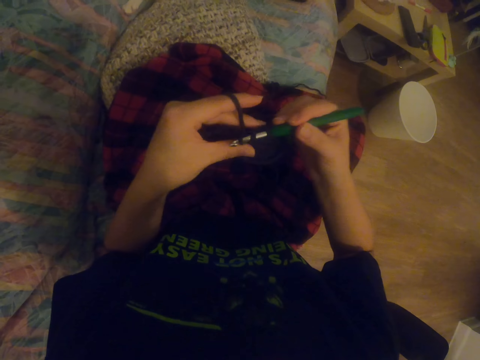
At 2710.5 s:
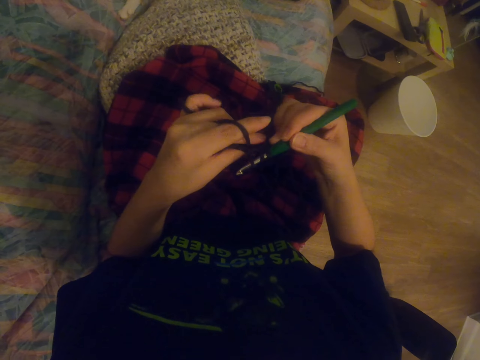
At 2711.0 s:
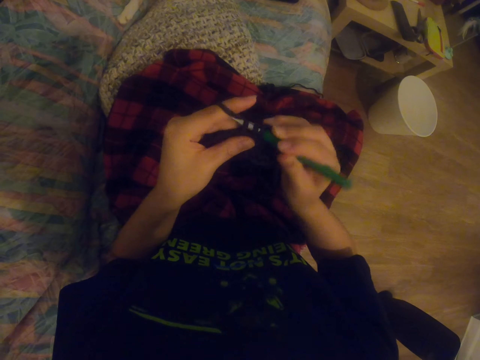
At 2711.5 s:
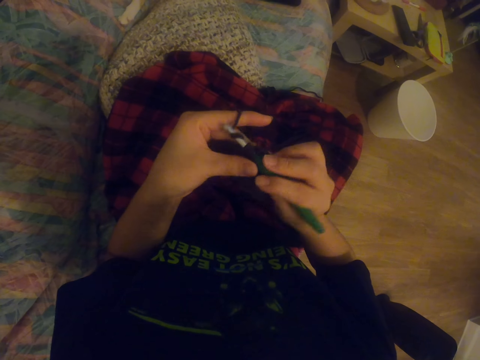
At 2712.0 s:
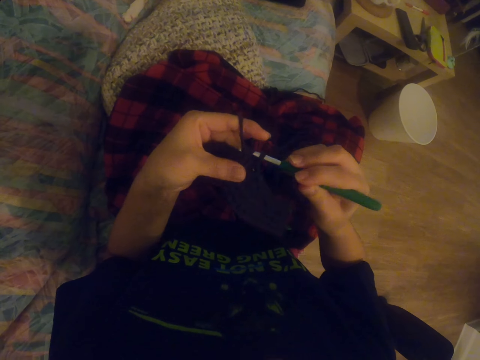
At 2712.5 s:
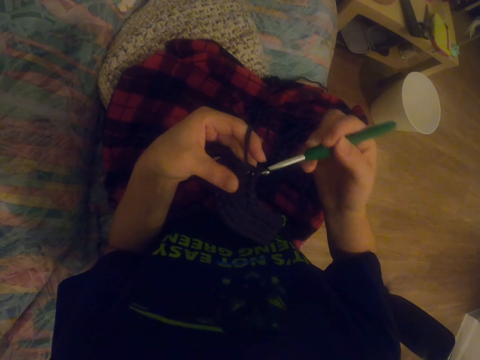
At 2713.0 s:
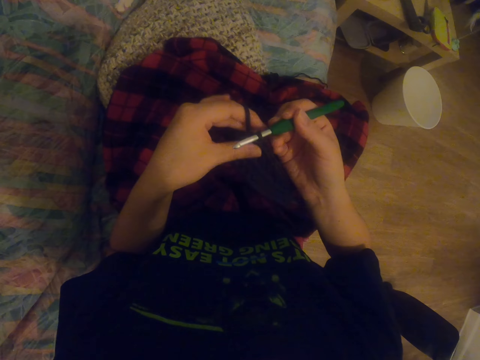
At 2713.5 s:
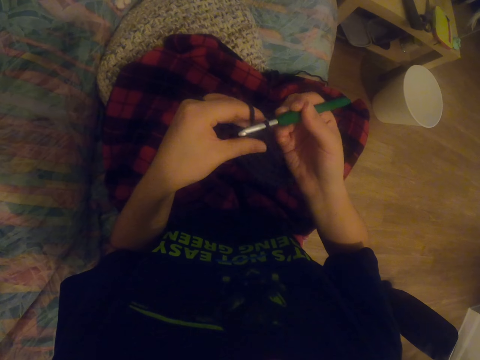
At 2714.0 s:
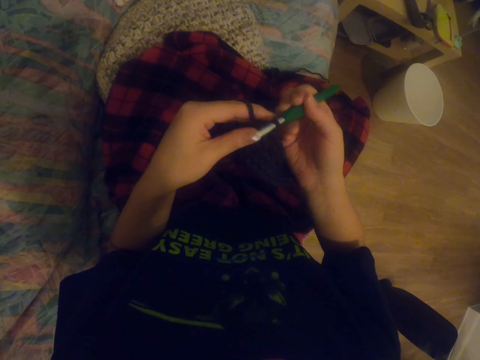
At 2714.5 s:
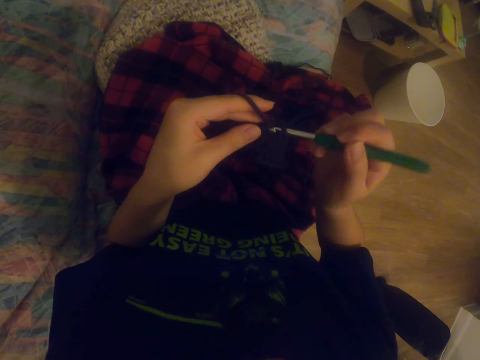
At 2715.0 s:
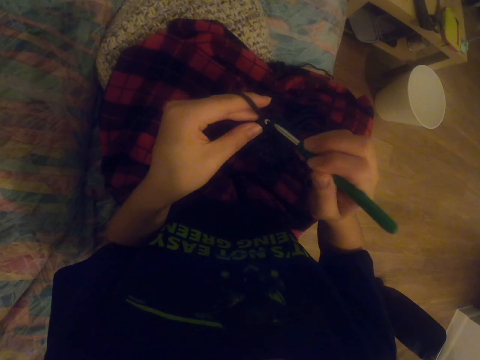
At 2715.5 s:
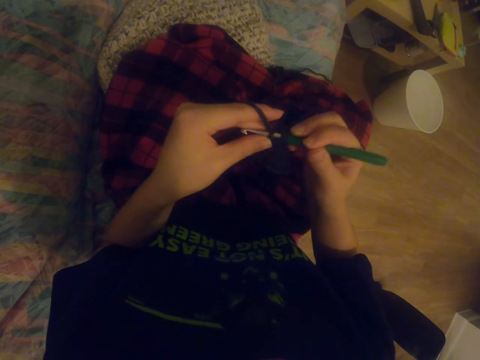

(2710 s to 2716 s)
The camera wearer knits the sock with the knitting needle.

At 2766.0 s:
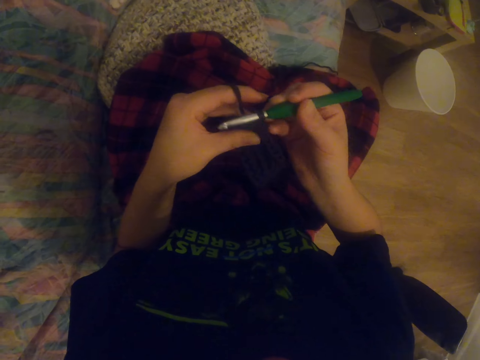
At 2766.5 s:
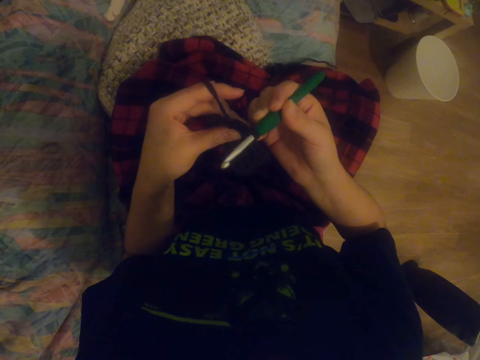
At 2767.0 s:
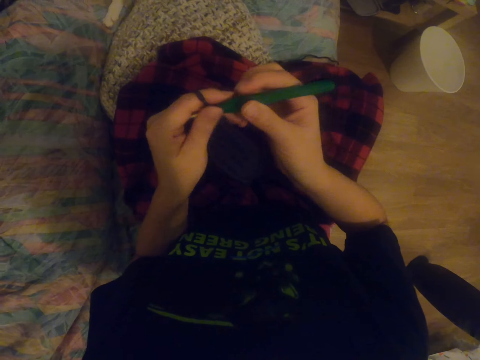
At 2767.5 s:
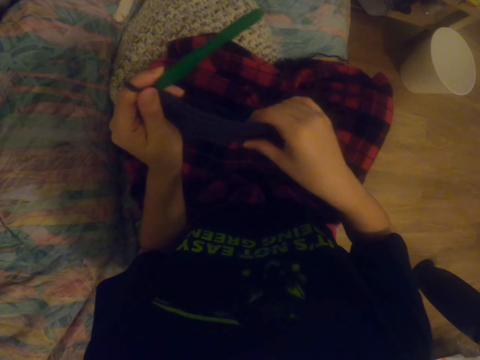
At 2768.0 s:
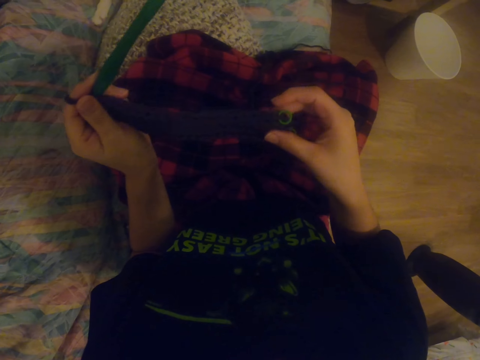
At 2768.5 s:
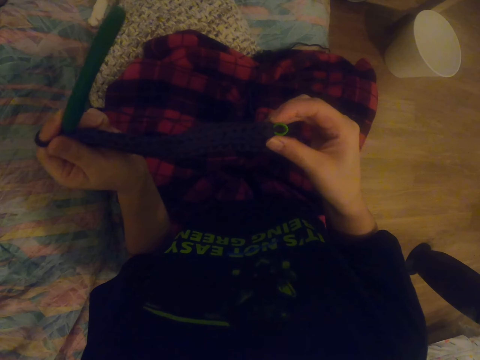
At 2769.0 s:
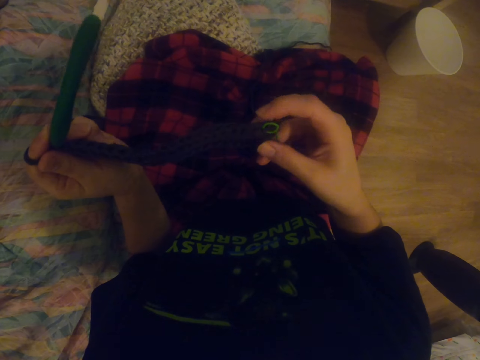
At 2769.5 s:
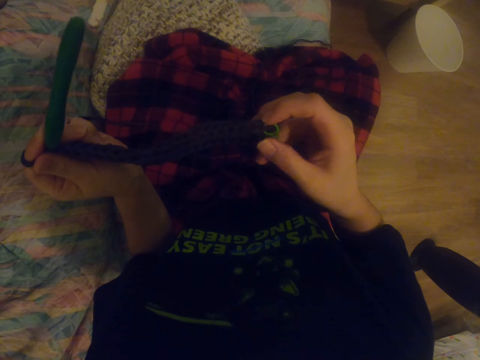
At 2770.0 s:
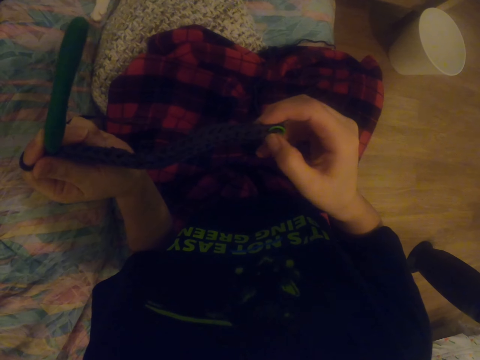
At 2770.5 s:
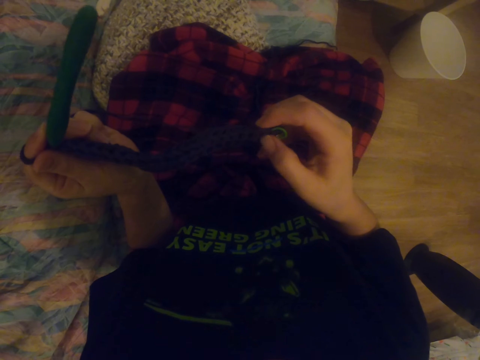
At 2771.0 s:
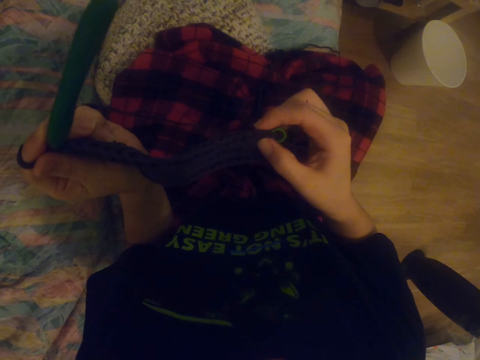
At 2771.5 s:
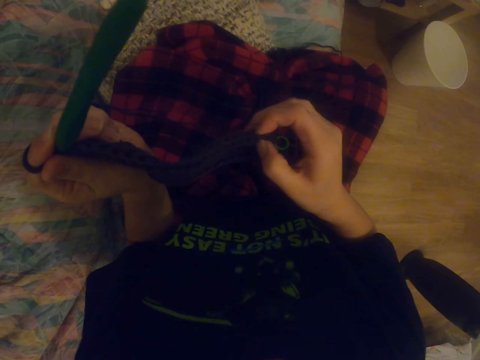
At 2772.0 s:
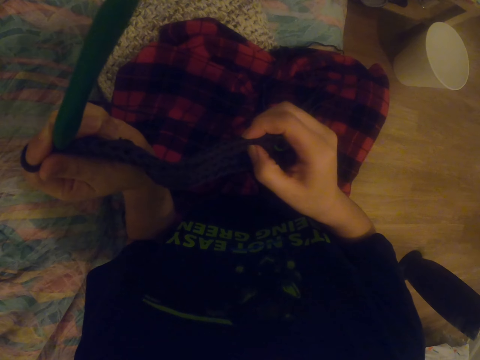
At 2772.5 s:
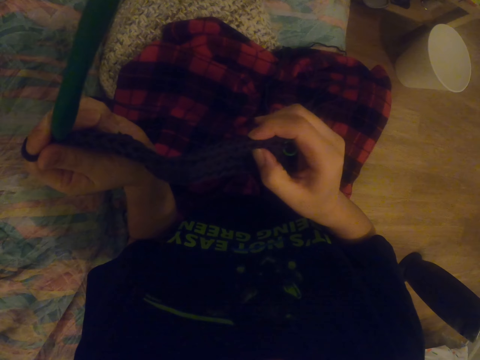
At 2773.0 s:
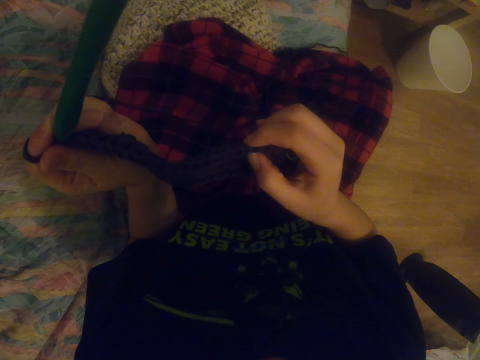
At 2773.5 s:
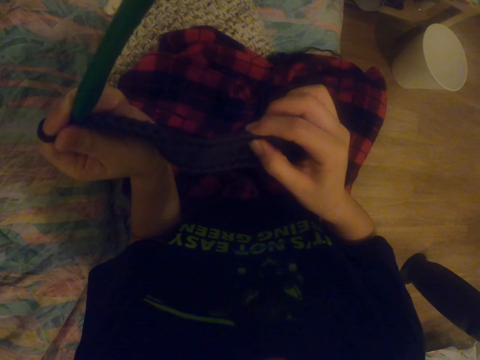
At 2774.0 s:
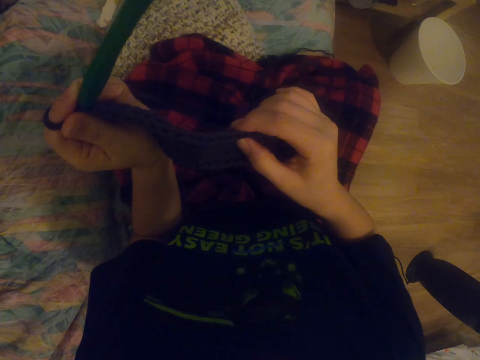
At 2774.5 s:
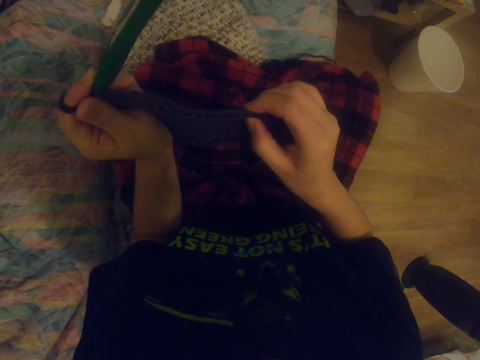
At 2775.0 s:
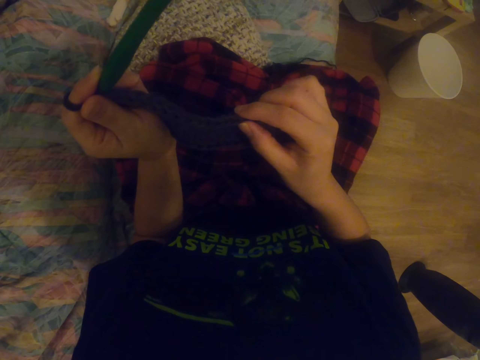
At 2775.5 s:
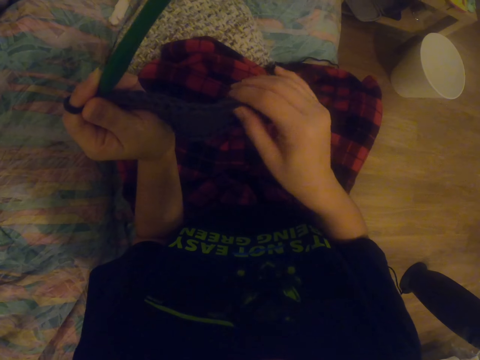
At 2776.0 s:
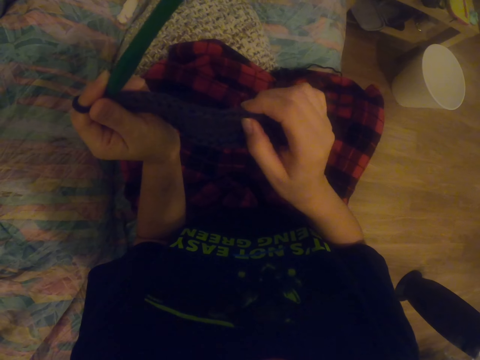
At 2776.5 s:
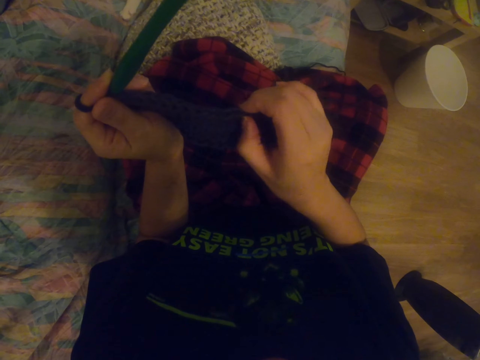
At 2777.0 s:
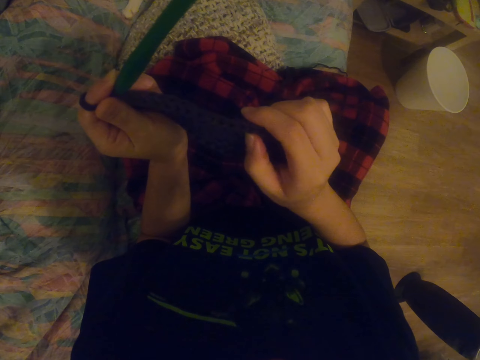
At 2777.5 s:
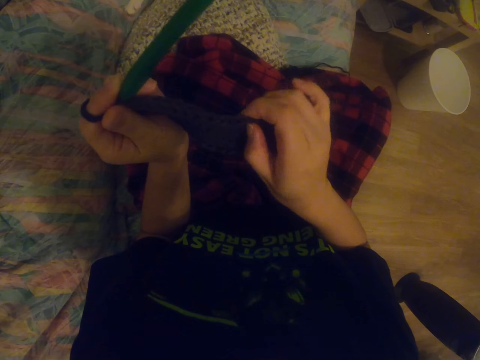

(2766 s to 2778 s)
The camera wearer aligns the garment. They touch the sock around with the right hand. They check the garment.

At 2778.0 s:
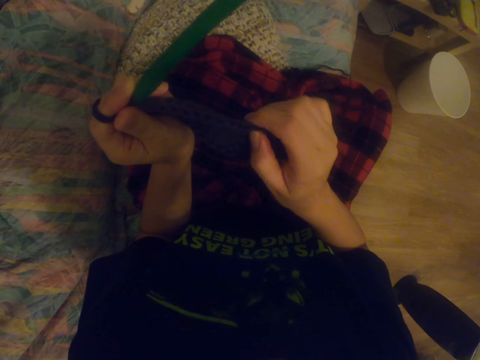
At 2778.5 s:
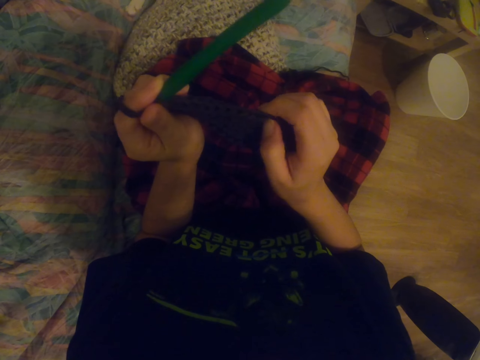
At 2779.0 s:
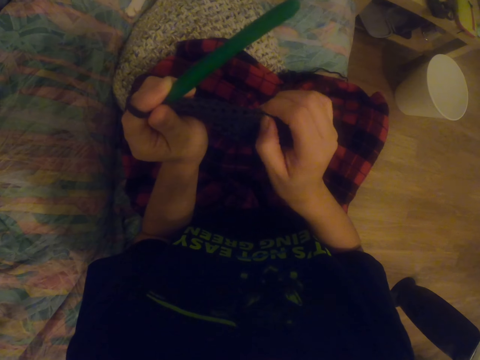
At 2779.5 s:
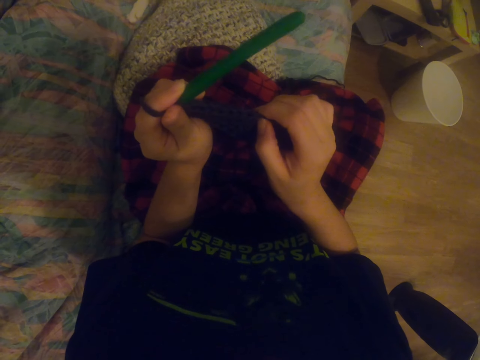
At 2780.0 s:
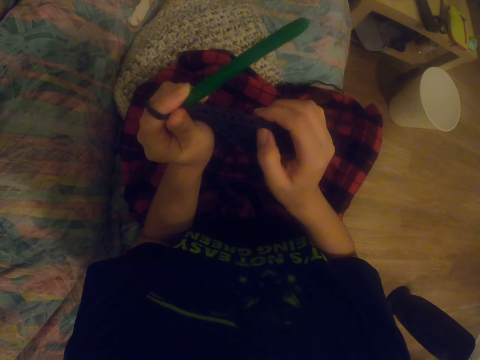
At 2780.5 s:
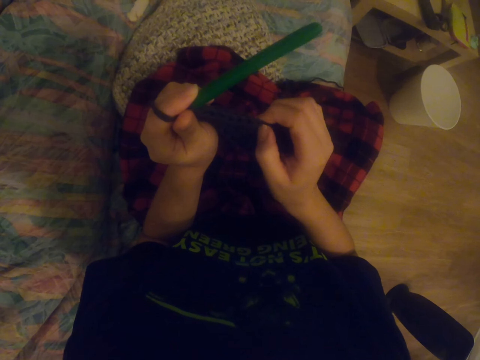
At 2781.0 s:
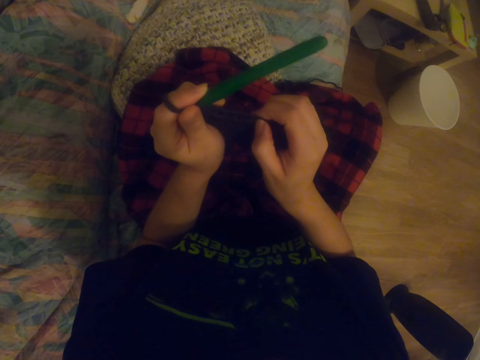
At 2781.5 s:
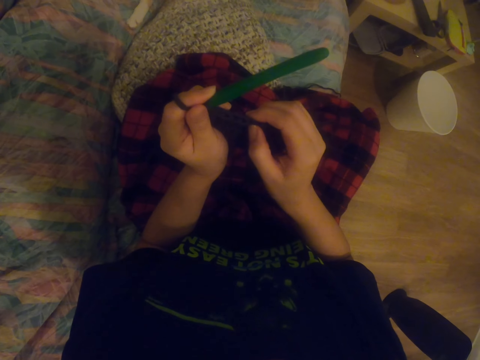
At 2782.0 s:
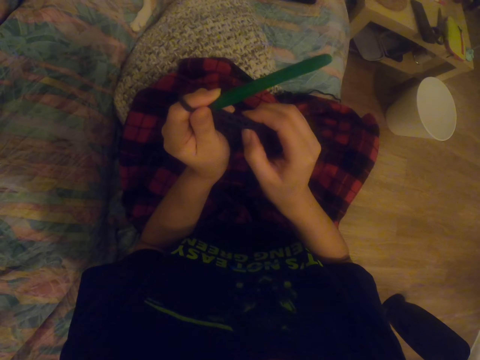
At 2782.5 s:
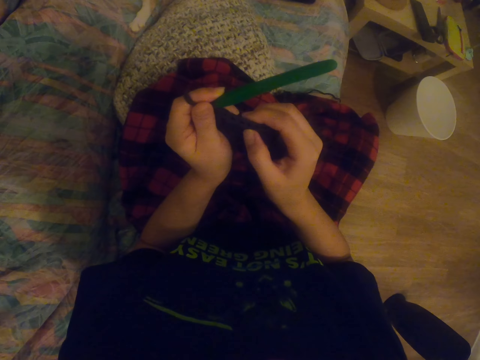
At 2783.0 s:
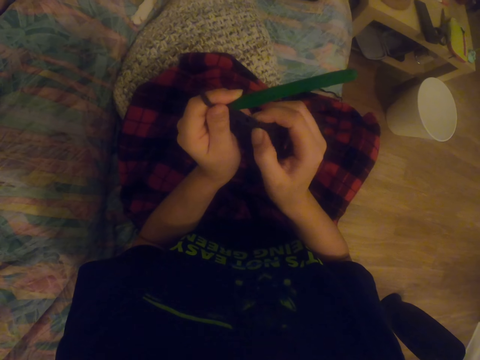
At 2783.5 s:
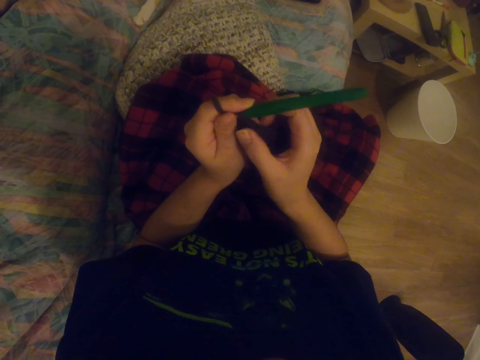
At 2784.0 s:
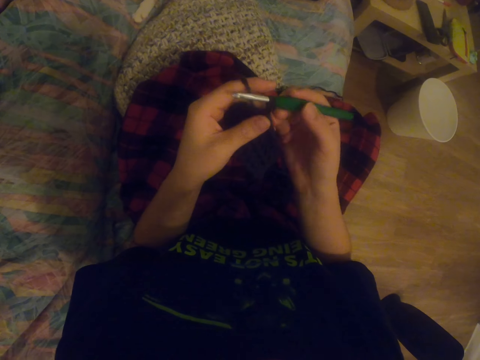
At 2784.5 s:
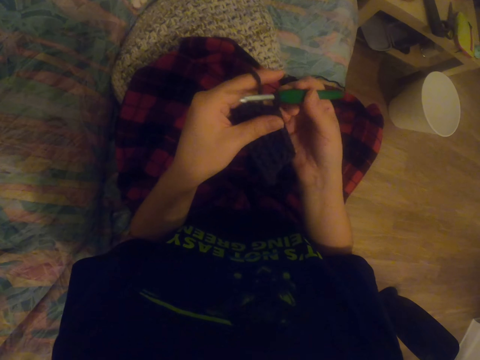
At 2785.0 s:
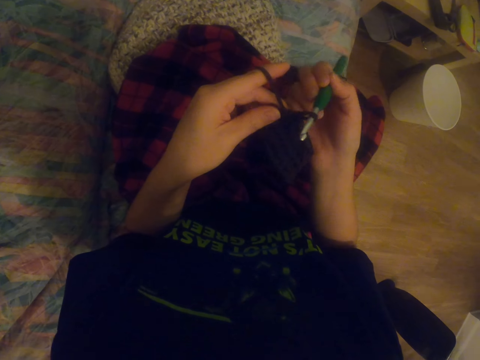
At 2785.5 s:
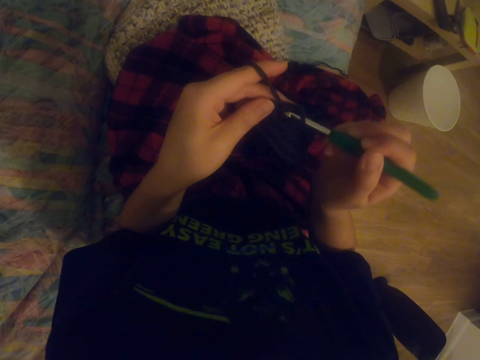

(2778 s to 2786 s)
The camera wearer crochets a garment using a crochet hook.
